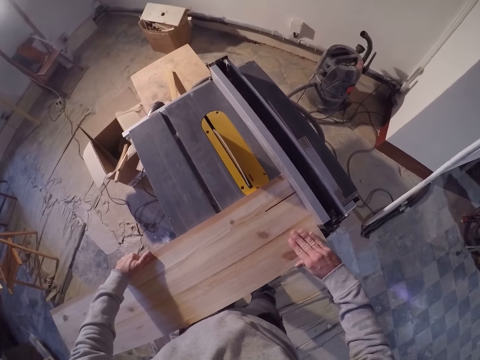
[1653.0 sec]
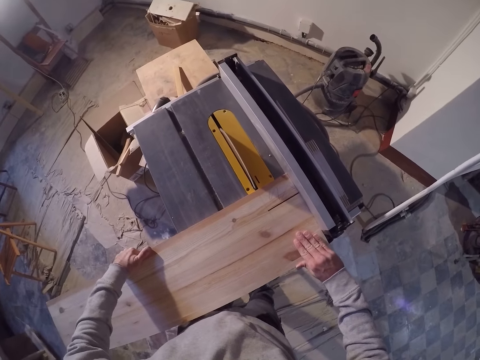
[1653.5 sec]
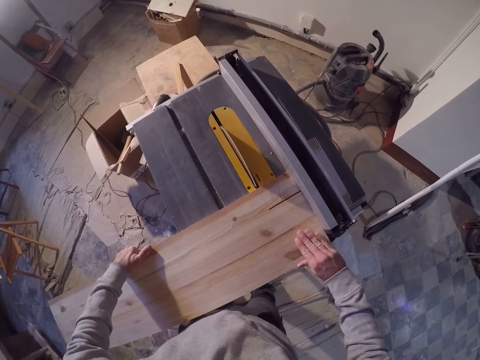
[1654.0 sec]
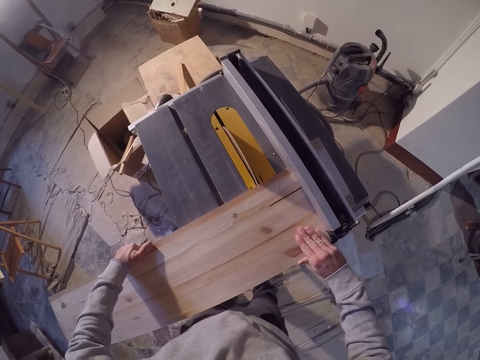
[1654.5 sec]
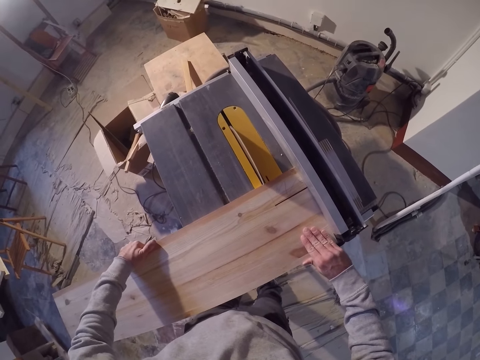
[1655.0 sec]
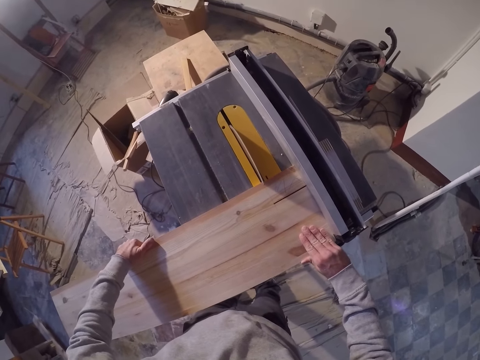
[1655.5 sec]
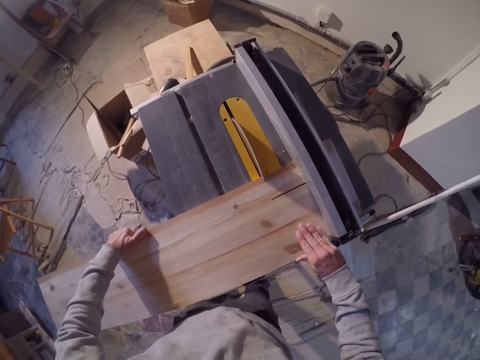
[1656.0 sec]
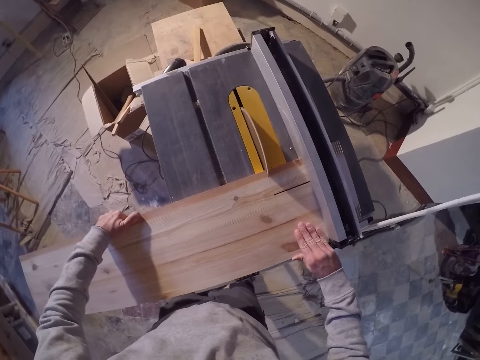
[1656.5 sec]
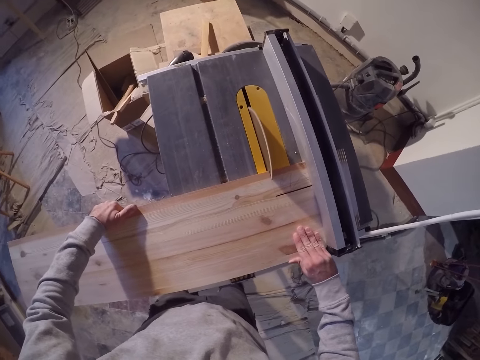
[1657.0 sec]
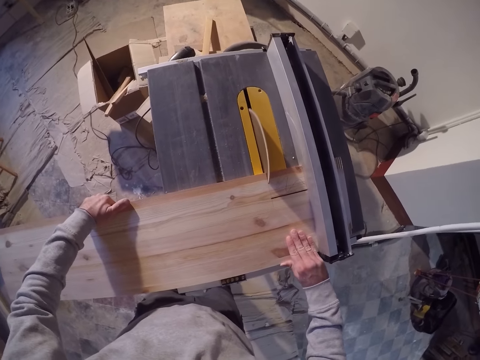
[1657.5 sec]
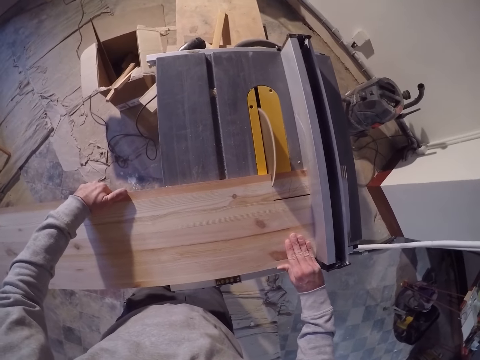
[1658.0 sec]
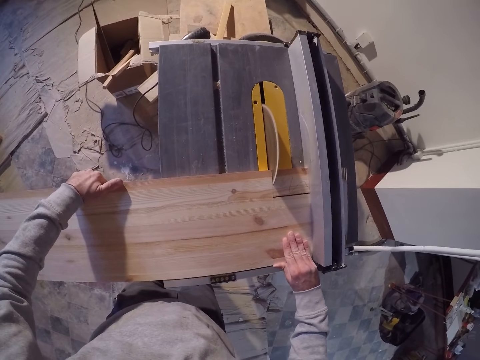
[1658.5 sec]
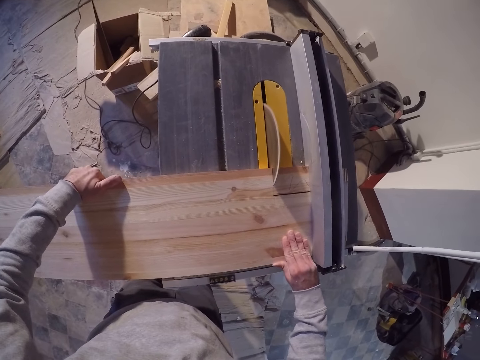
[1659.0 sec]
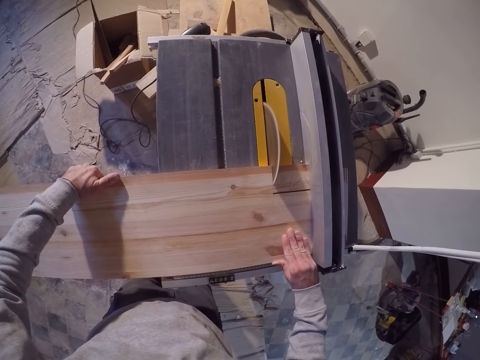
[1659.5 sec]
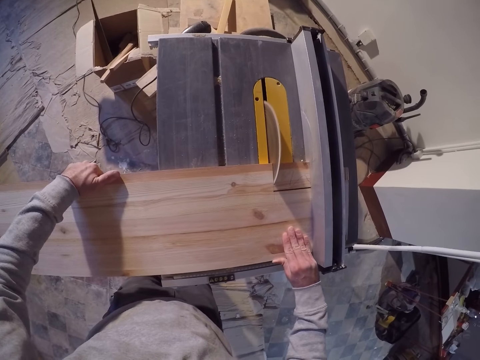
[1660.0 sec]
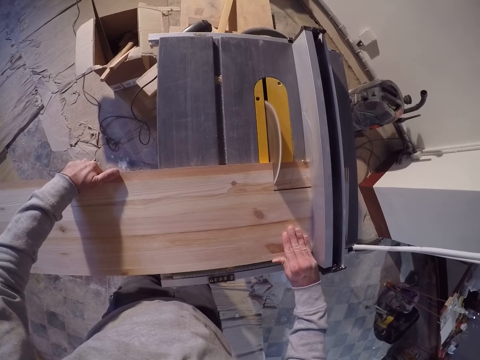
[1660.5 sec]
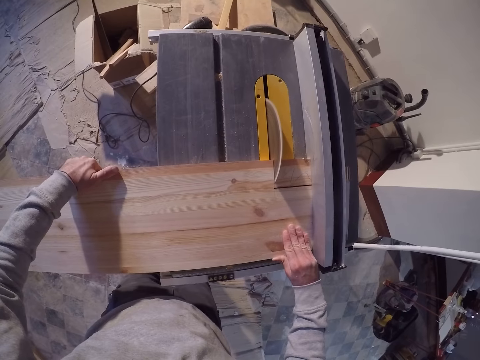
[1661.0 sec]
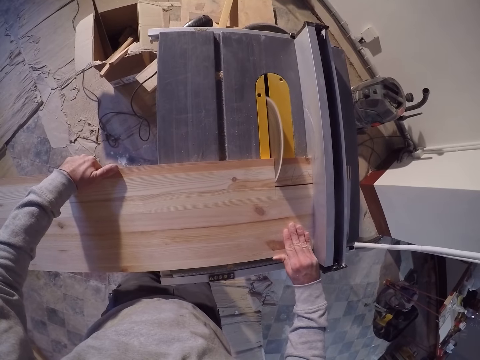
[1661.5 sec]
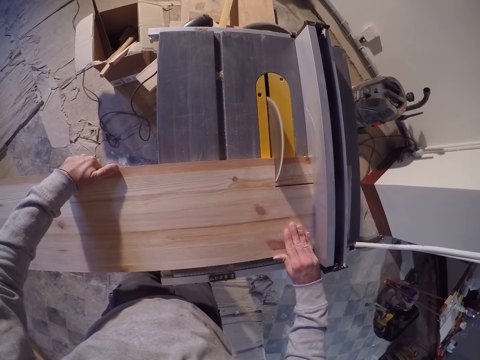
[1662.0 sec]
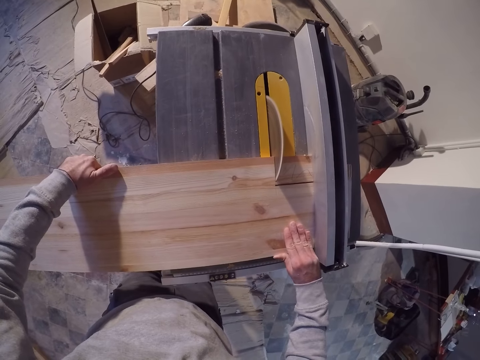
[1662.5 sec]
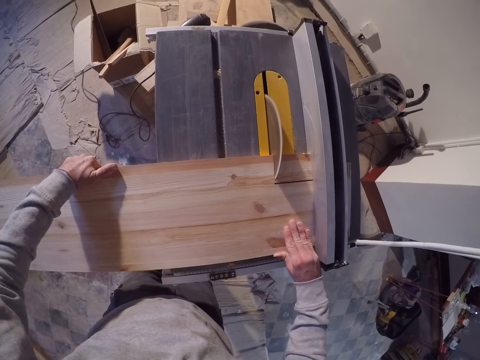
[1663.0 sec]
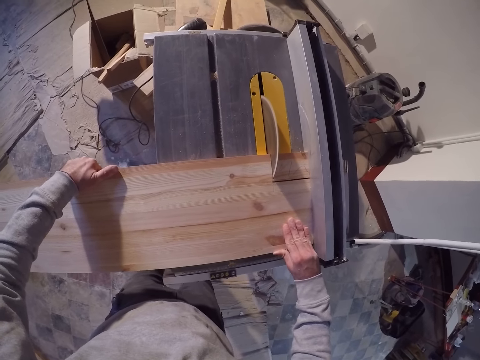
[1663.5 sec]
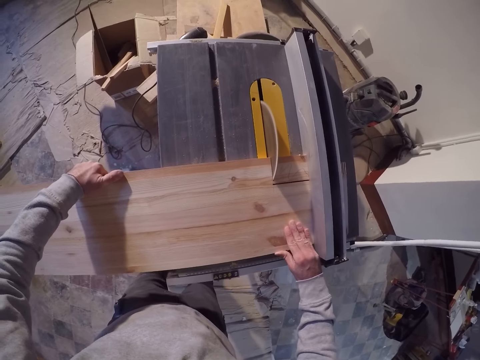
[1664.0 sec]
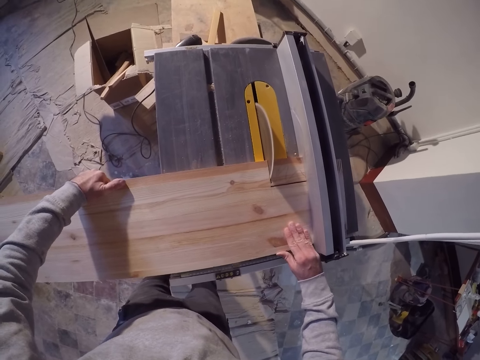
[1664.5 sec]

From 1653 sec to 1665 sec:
The camera wearer nips the timber towards the circular saw with both hands. He cuts the wood in his hands with the table saw blade.

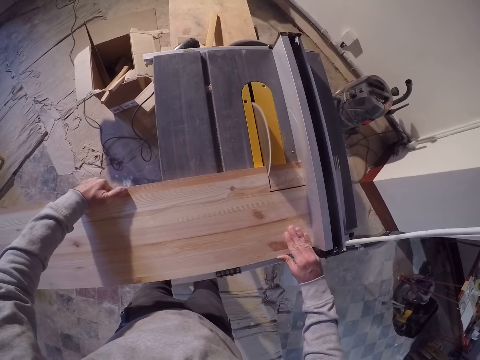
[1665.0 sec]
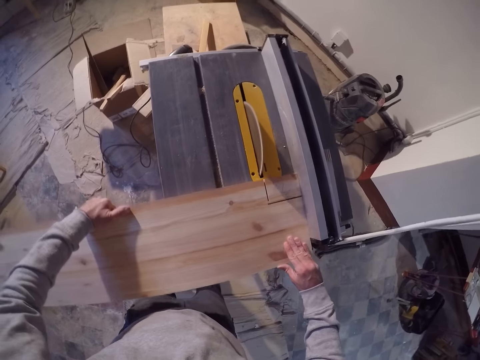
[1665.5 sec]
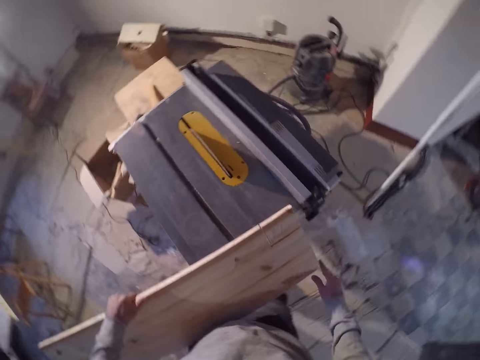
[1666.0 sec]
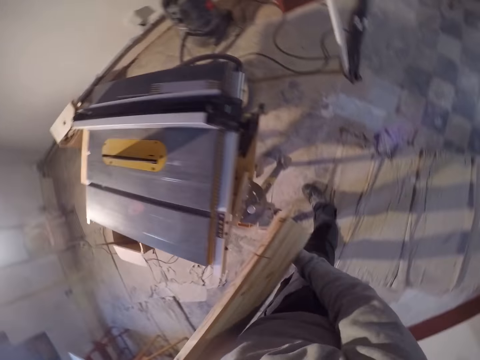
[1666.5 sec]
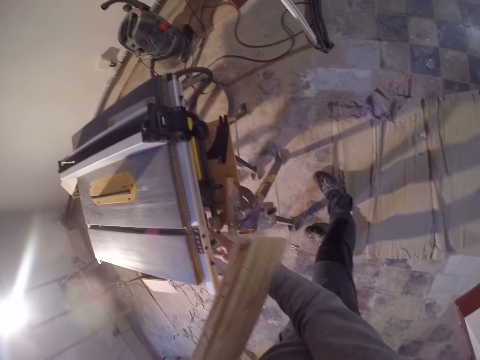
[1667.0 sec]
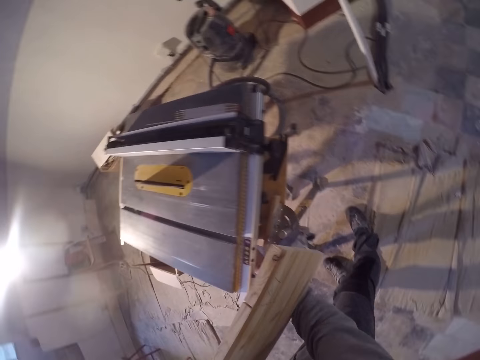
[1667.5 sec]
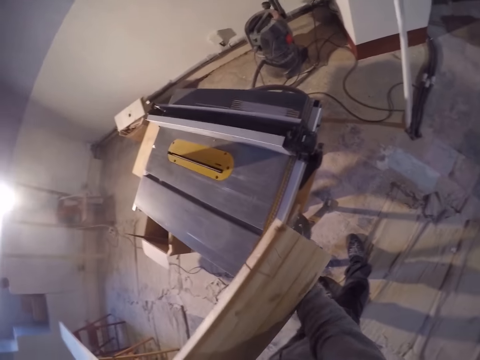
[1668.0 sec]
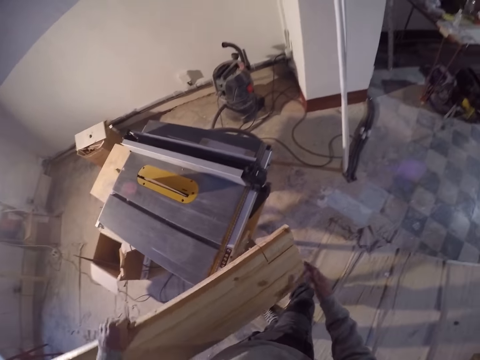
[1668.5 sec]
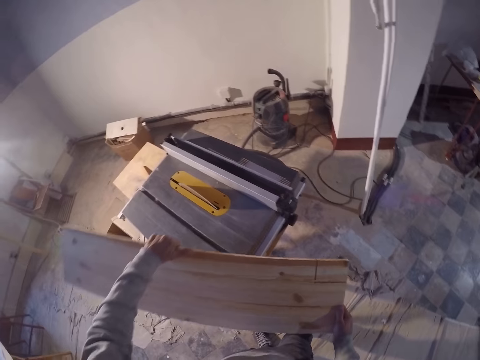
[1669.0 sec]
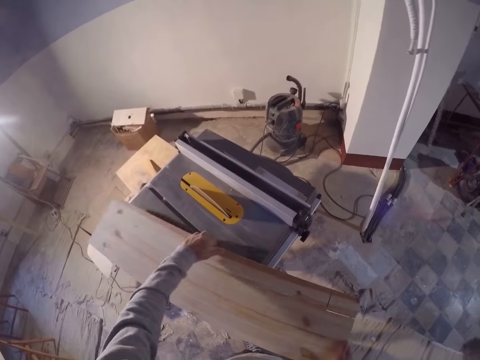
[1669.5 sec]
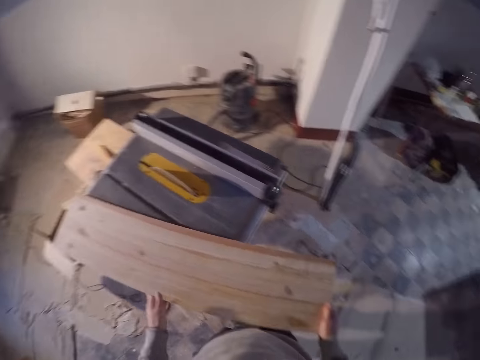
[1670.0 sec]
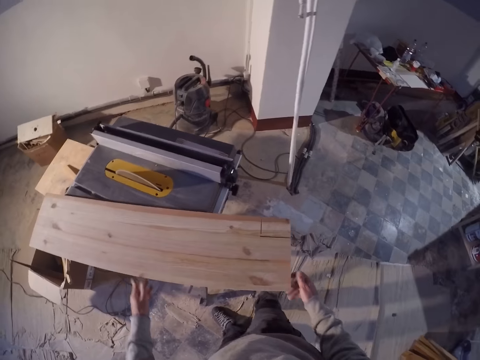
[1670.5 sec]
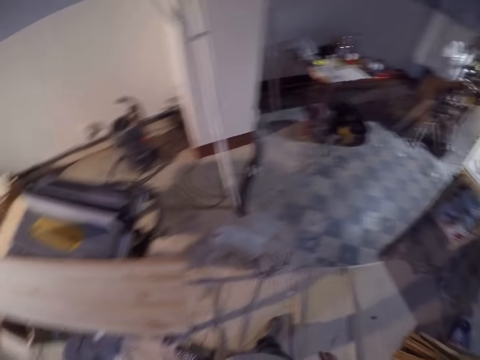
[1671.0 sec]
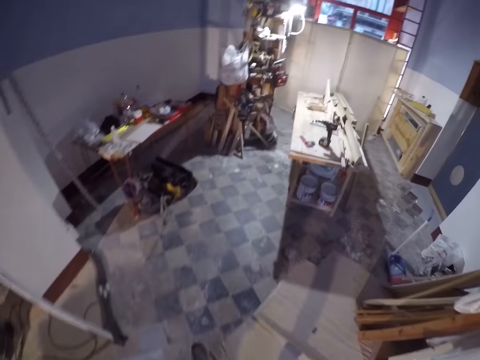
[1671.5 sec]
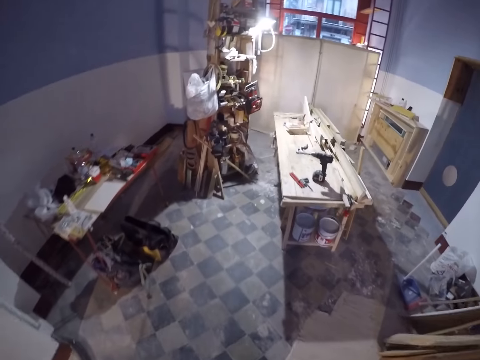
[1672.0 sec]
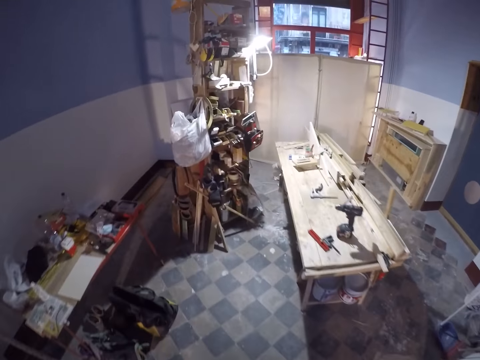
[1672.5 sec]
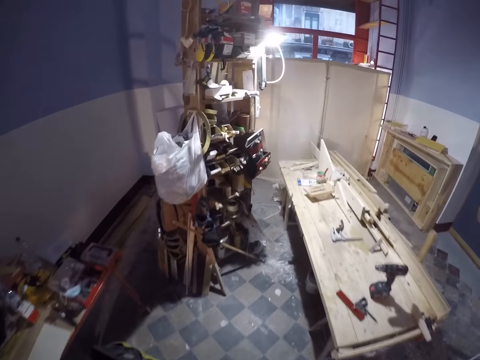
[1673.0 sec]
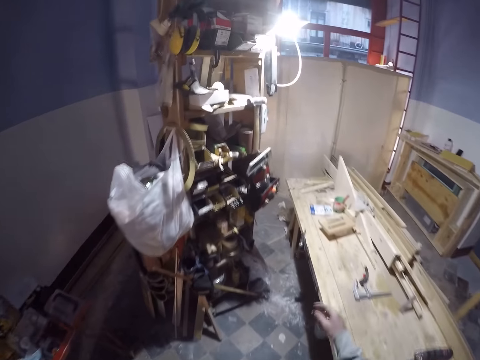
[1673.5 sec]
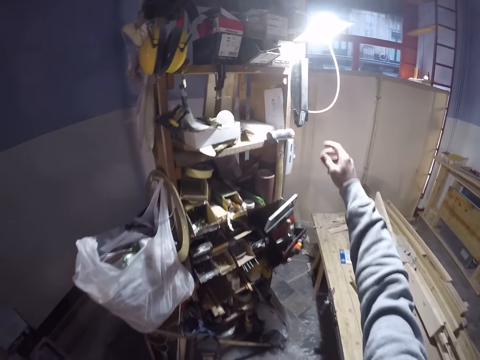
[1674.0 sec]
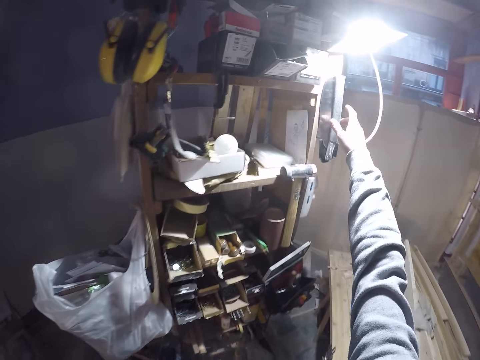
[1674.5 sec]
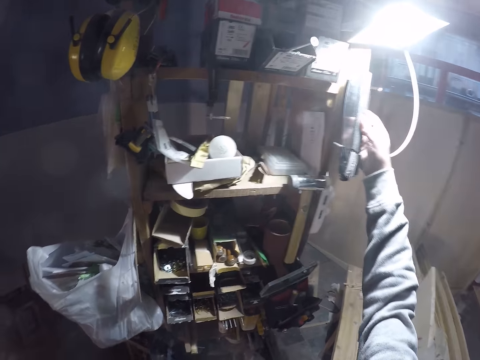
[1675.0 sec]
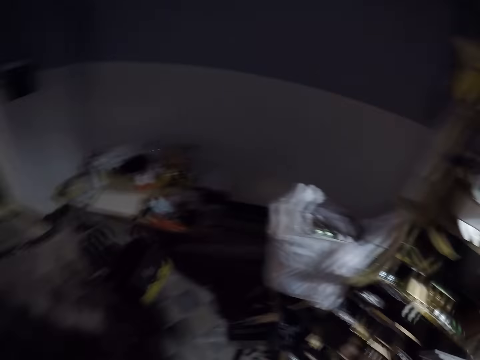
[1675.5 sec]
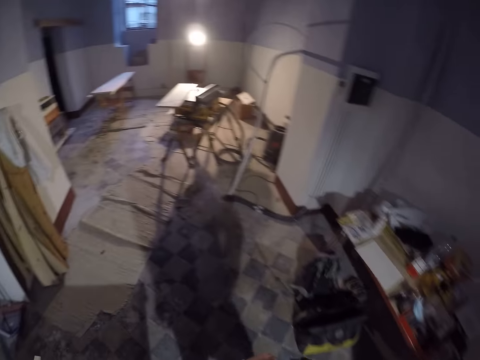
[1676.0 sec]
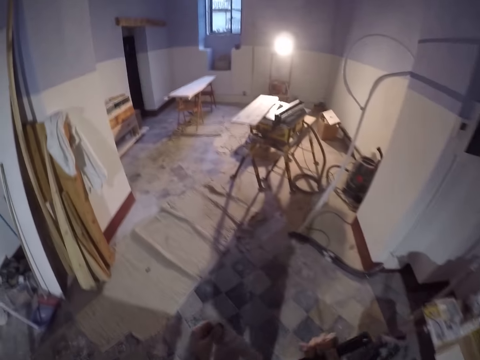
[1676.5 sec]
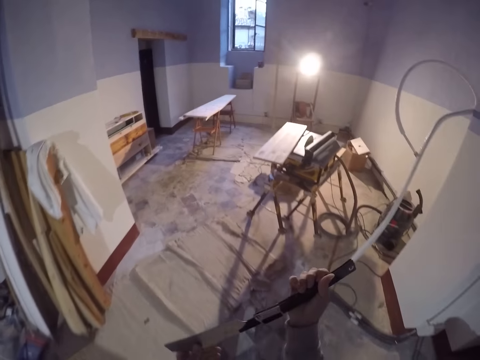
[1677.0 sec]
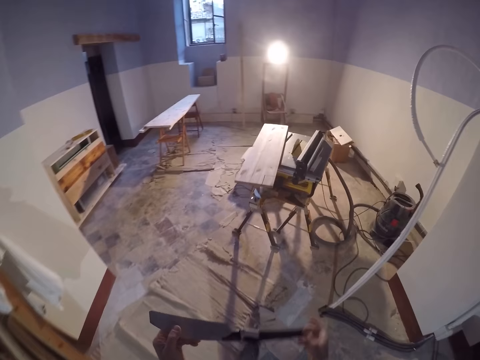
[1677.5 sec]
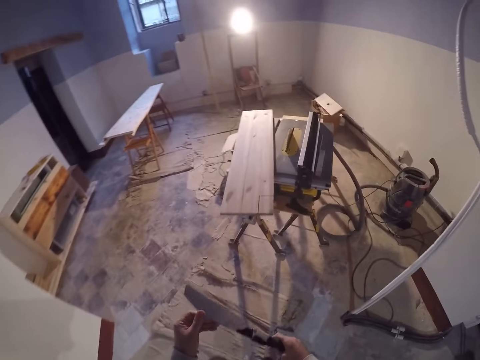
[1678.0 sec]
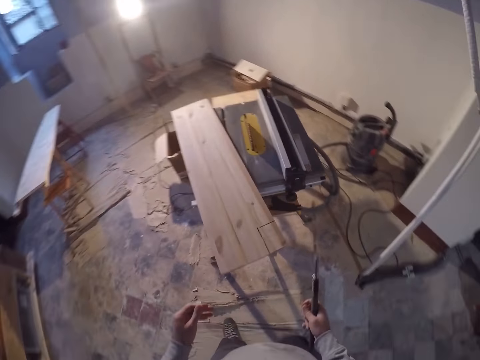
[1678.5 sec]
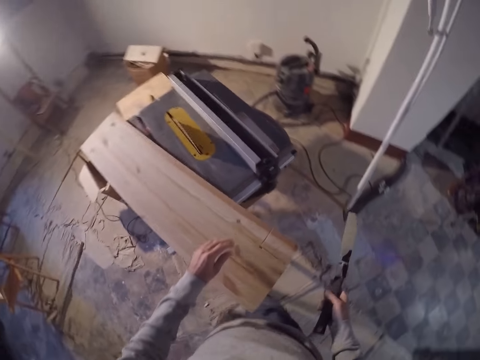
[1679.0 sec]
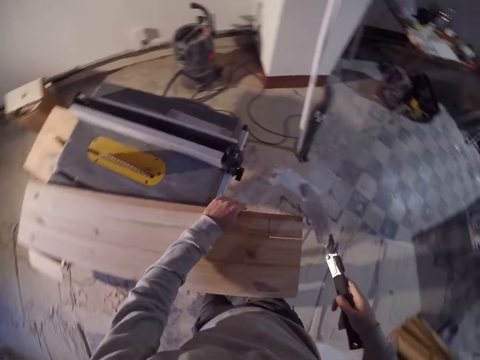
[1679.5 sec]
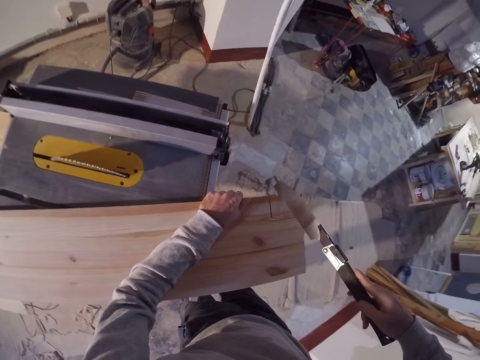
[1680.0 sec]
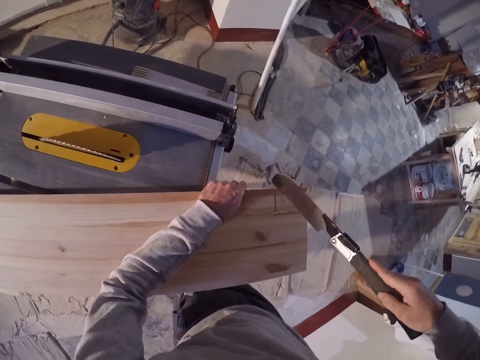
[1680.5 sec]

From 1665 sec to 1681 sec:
The camera wearer pulls the timber from the circular saw with both hands. He stares around. He holds the wood with his left hand. He turns off the machine. He touches underneath the table saw with his right hand. He holds the wood with both hands. He drops the wood on the table saw with both hands. He looks around and walks around. He picks up a pull saw from a shelf with his right hand. He looks around. He unfolds the pull saw with his hands. He walks around. He holds the pull saw with his right hand. He holds the wood on the table saw with his left hand.
